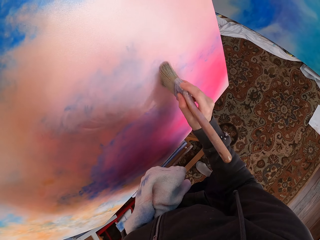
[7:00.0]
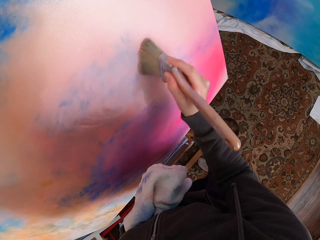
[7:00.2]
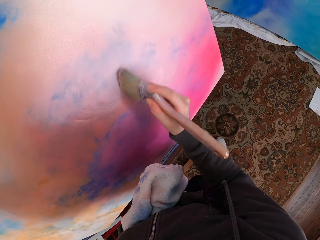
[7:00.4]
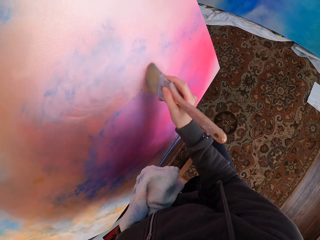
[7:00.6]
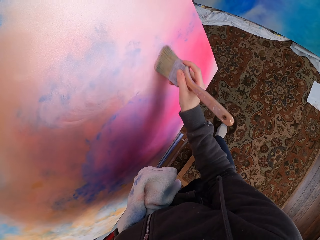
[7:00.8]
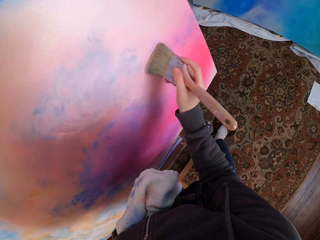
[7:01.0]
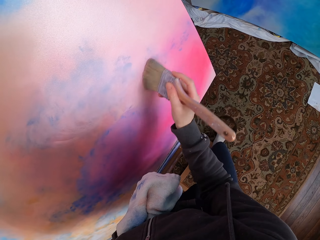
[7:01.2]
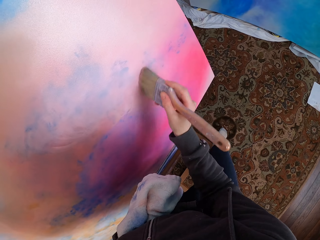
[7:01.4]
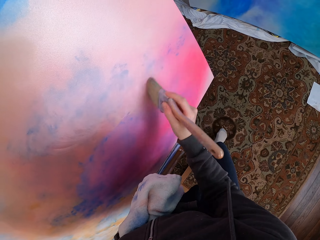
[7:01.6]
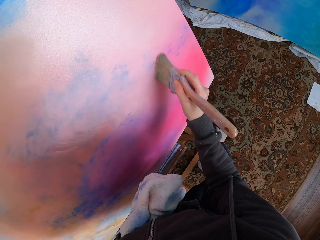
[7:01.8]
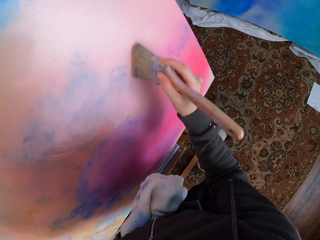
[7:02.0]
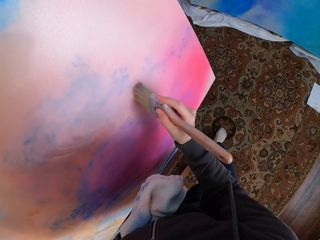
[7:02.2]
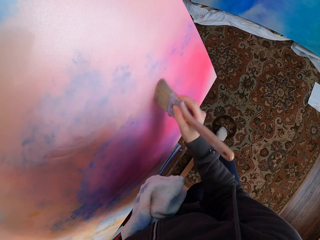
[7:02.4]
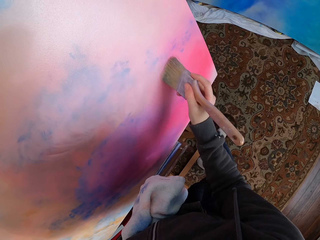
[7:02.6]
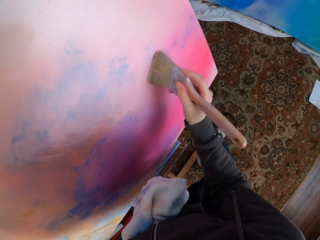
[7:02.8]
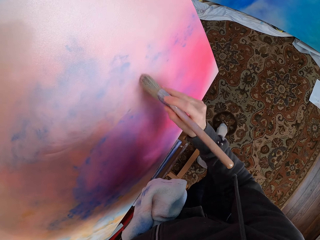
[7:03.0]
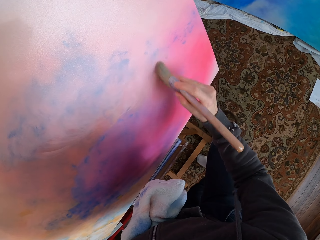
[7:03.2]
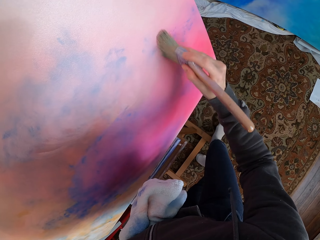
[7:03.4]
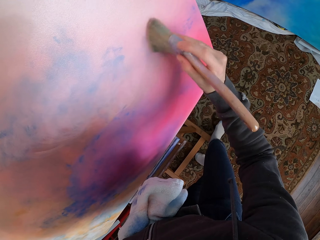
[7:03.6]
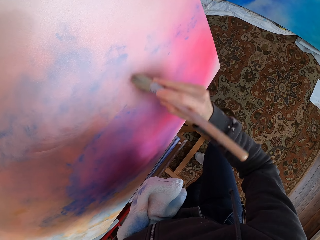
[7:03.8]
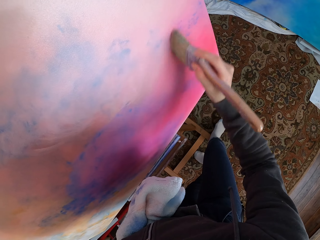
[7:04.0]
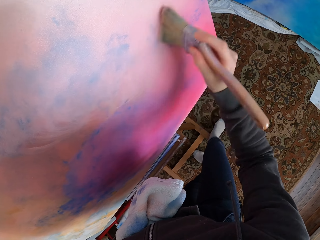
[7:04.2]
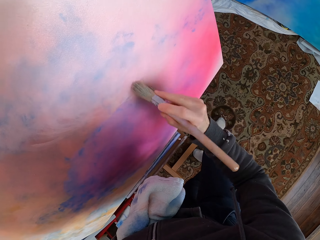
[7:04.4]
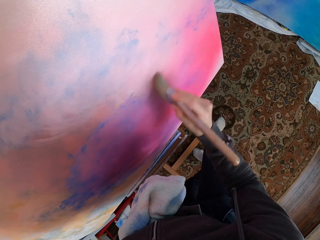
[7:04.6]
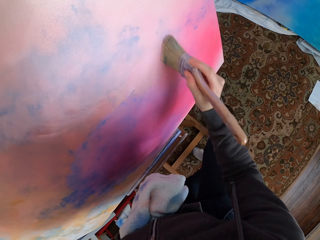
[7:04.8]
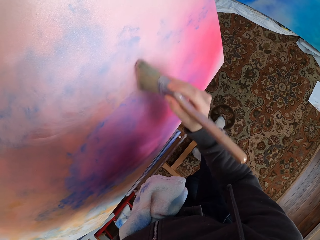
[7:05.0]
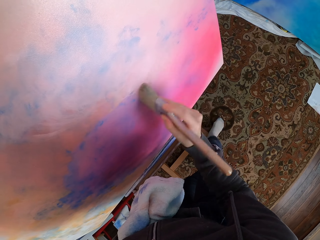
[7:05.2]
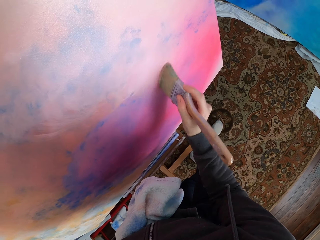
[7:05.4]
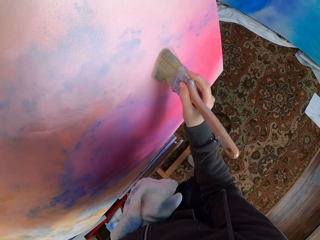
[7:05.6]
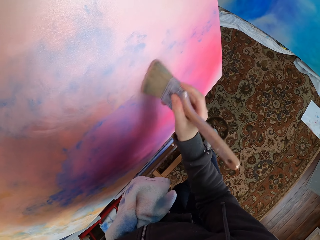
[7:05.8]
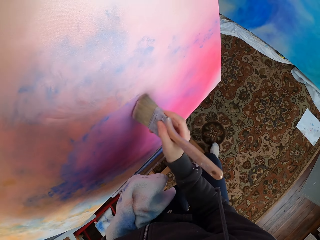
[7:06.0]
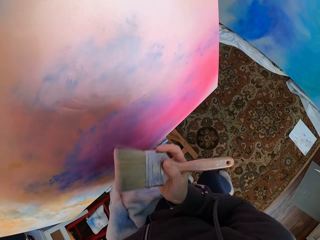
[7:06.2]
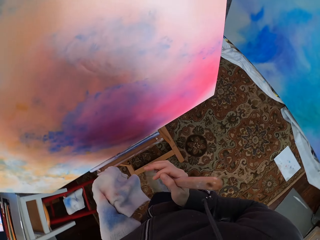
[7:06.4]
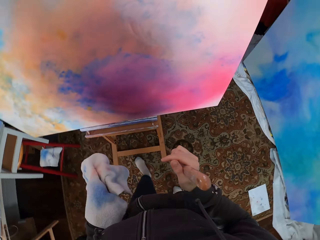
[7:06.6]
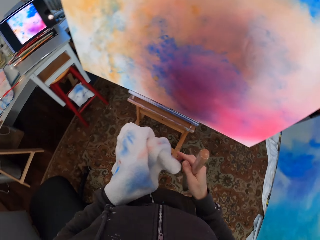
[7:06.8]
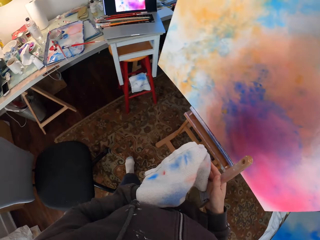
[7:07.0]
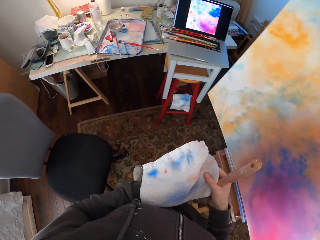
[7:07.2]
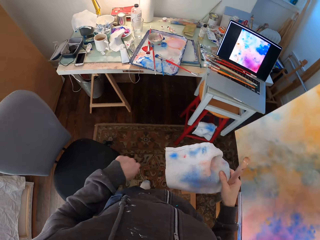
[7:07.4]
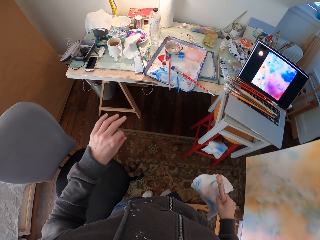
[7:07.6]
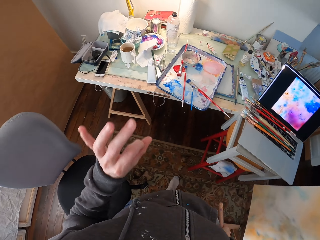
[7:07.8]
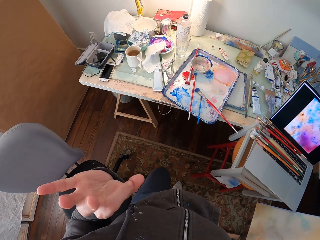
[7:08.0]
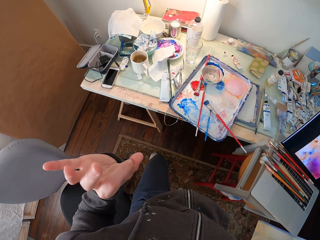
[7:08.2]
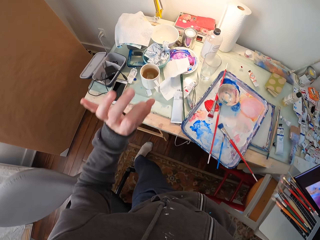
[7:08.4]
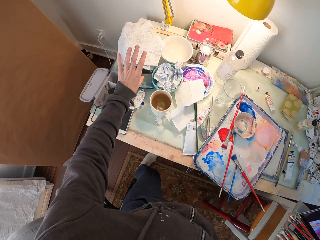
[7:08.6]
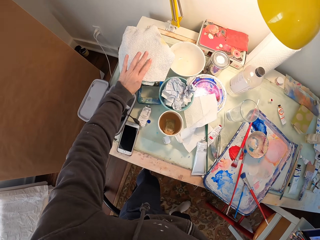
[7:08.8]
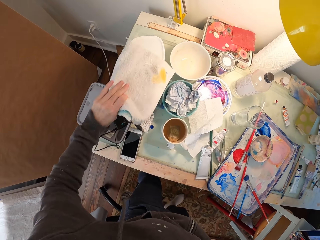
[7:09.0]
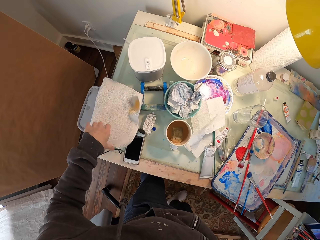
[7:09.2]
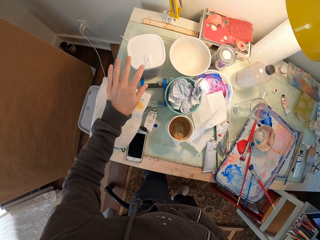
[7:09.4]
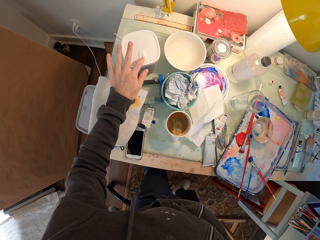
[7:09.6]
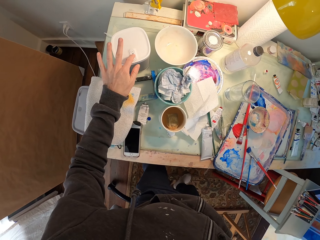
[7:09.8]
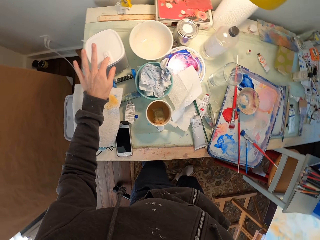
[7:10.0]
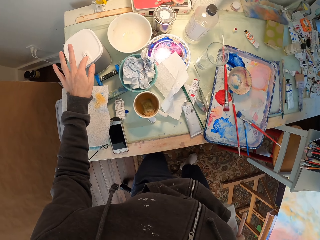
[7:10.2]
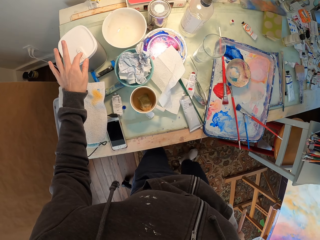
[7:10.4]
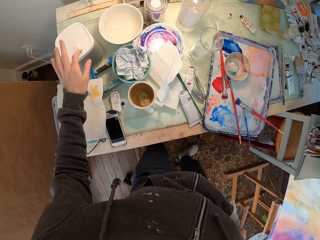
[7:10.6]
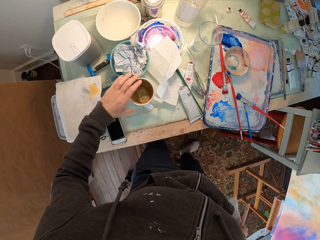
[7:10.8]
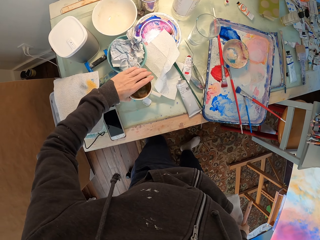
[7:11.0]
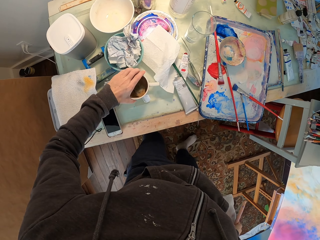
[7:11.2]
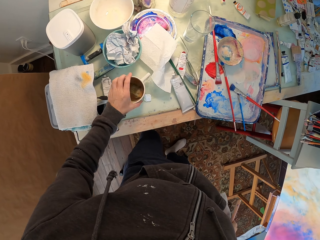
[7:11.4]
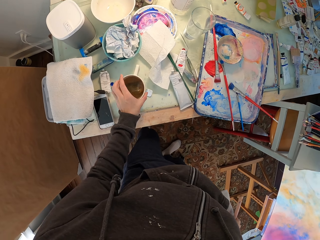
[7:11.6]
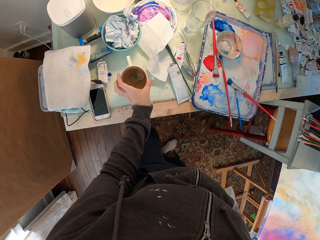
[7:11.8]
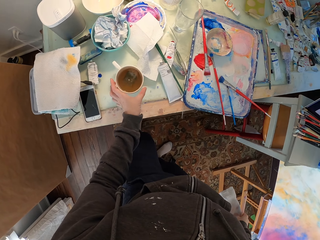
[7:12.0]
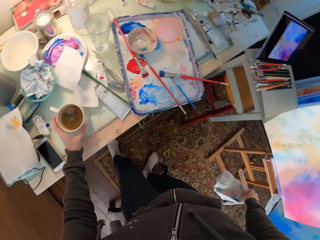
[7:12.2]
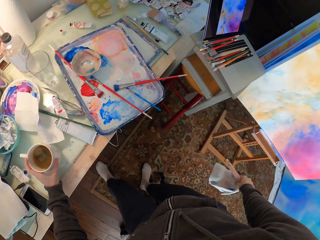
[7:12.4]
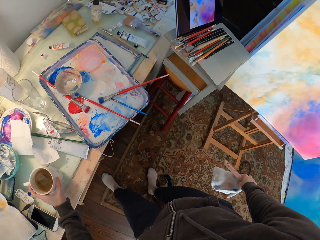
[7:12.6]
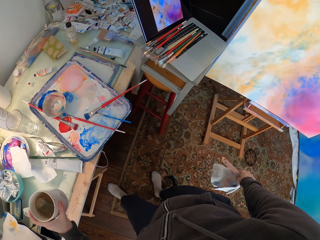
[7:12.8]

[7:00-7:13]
The camera wearer walks in the house. They take the towel from the left hand. They walk to the table. They move the left hand. They move a towel on the table. They pick up the towel and put the towel down. They touch a container lid. They press something. They turn a cup on the table. They pick up the cup.

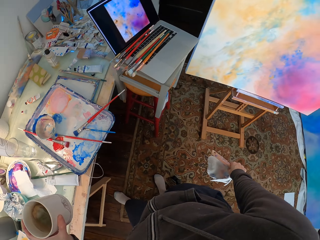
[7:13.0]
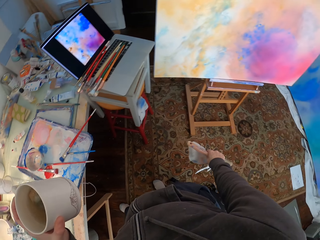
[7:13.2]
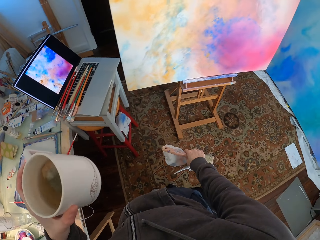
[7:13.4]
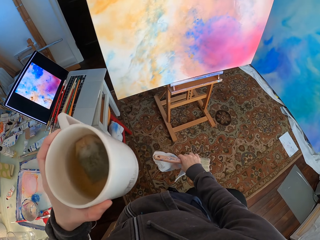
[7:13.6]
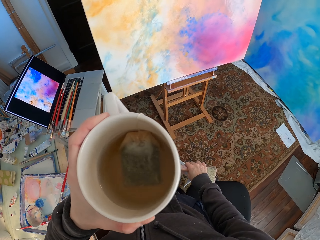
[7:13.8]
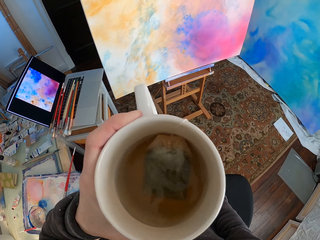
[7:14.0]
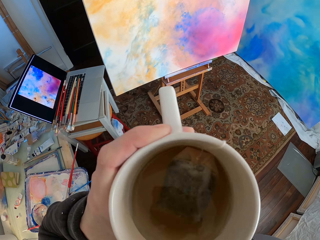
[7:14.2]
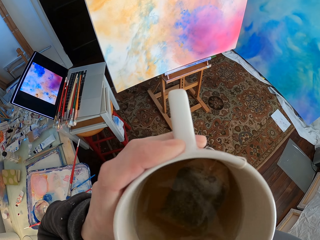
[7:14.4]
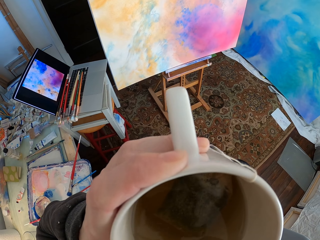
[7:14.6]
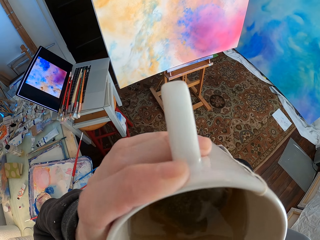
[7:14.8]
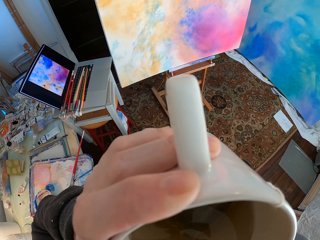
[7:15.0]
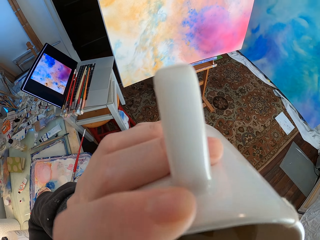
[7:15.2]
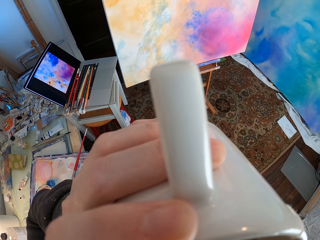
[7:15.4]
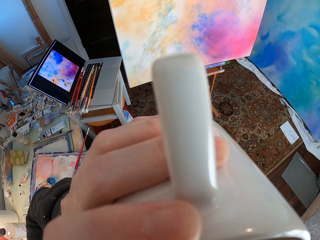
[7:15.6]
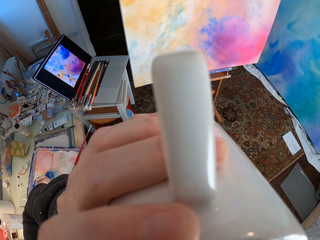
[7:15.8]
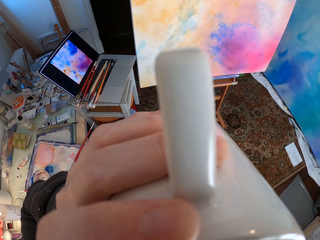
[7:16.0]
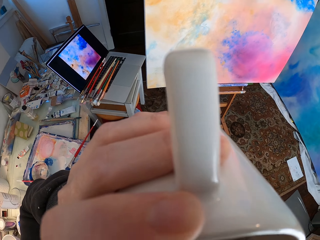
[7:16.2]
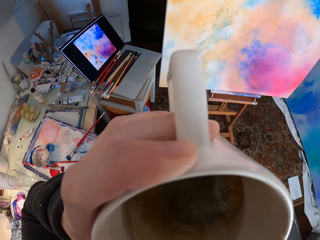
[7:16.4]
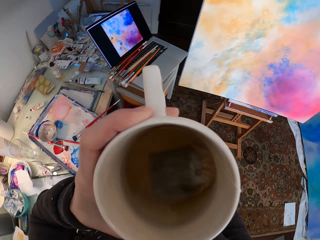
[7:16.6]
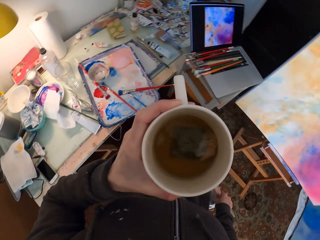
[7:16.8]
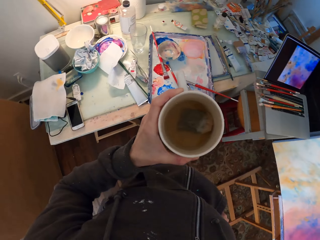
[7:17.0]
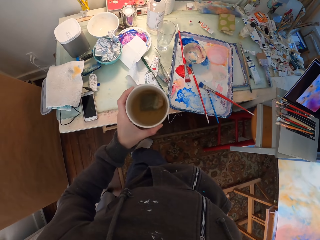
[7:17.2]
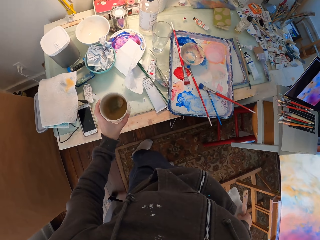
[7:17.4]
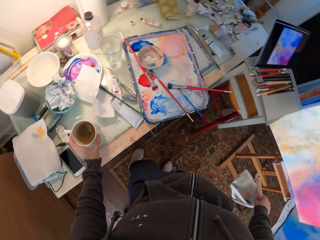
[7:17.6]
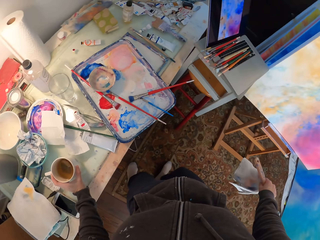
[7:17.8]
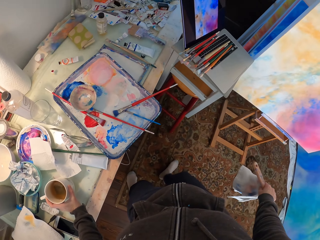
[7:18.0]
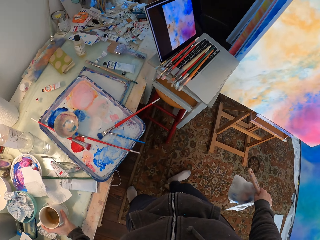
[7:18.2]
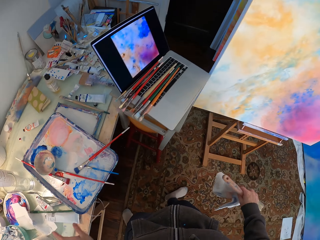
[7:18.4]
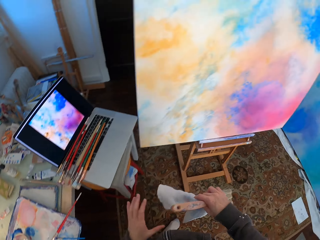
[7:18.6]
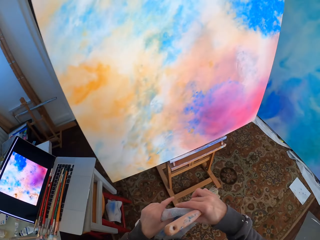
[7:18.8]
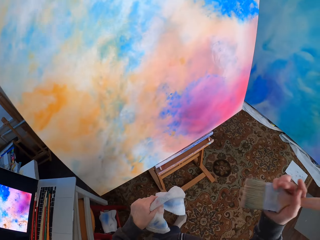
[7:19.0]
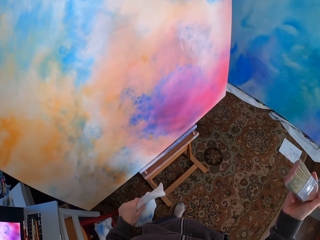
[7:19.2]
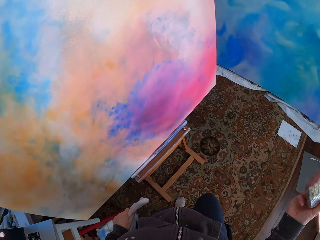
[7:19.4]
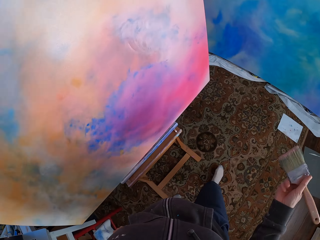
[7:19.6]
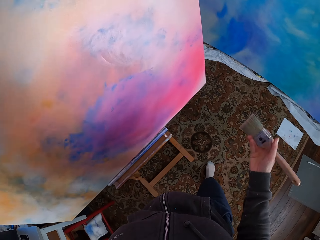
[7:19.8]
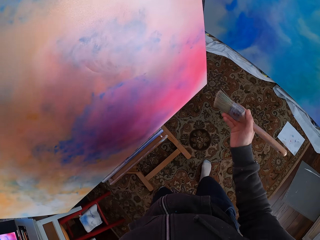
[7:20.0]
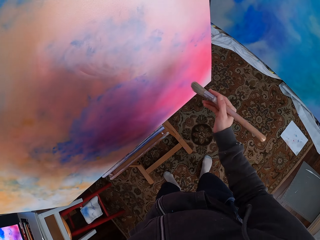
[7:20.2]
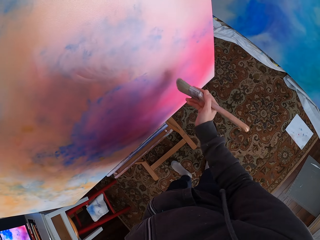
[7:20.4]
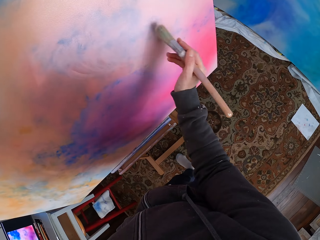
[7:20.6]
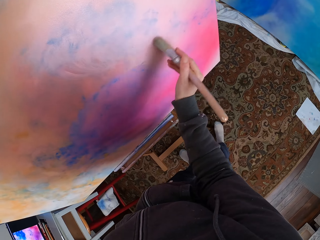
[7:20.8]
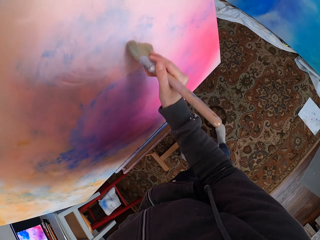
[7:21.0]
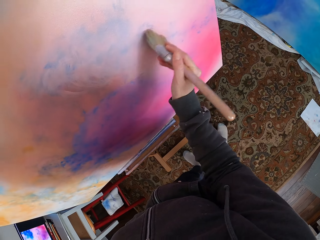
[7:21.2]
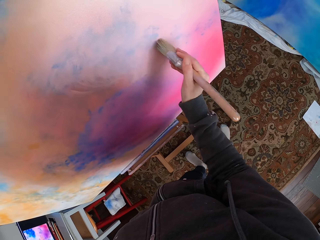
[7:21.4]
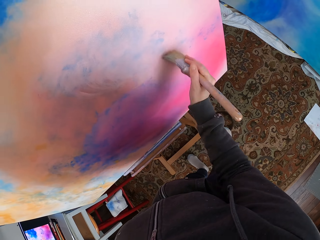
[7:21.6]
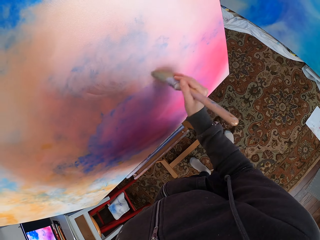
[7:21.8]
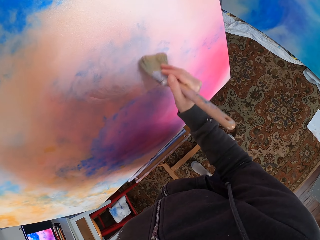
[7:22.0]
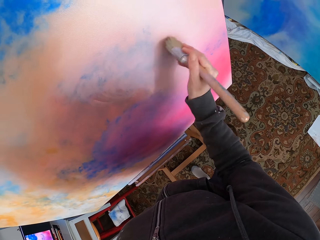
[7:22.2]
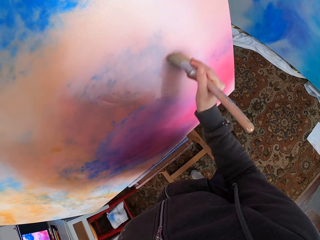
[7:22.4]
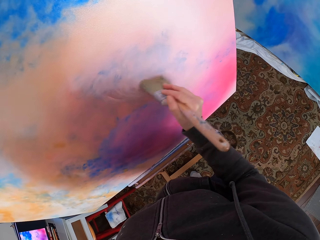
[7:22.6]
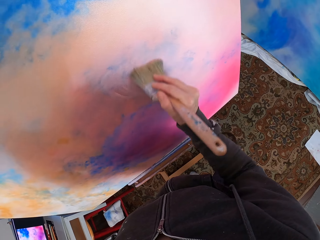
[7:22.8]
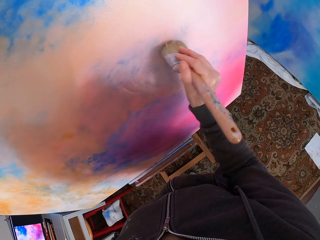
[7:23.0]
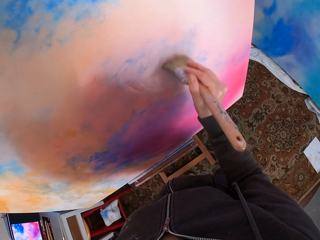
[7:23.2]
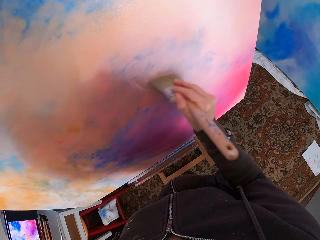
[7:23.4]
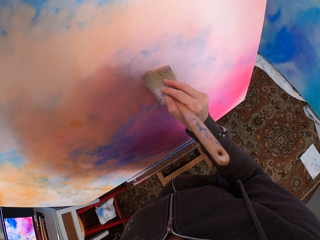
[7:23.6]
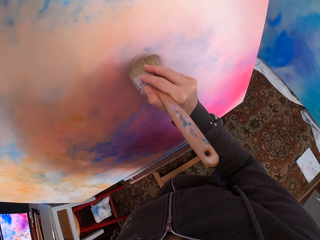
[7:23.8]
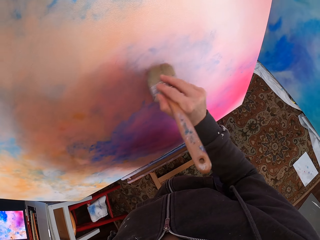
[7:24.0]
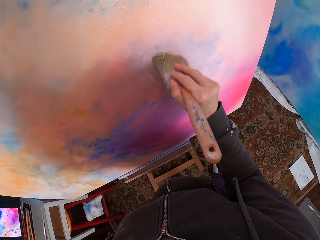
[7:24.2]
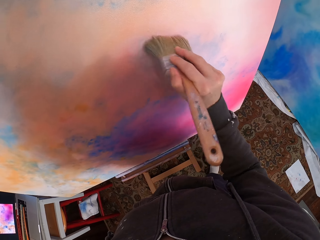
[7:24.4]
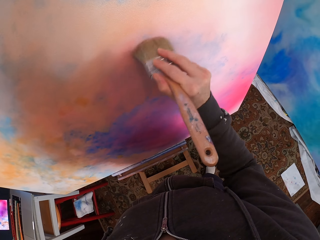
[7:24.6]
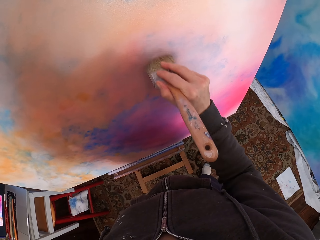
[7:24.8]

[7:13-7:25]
The camera wearer drinks tea. They put the cup on the table. They walk in the house. They move to the canvas. They take a towel from the right hand. They move the brush in the right hand. They paint the canvas.
